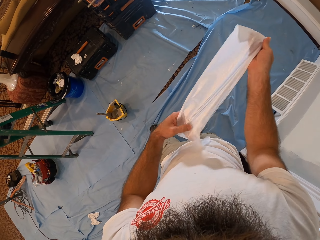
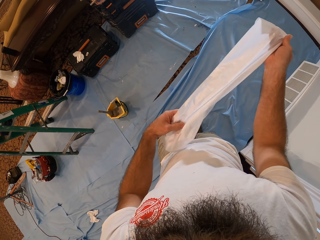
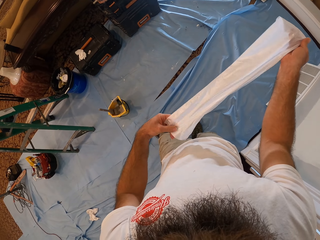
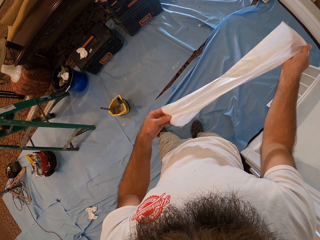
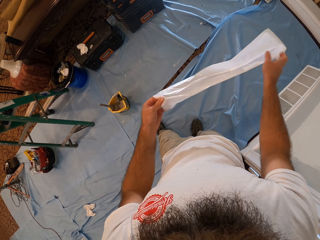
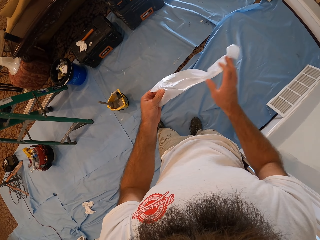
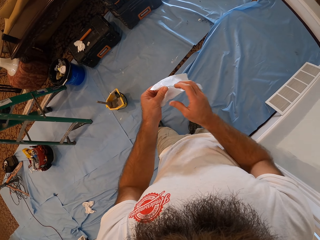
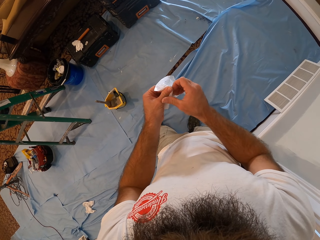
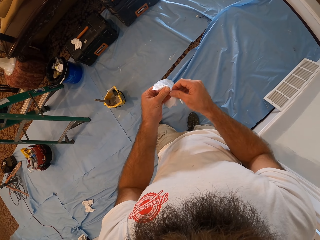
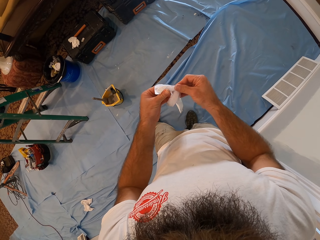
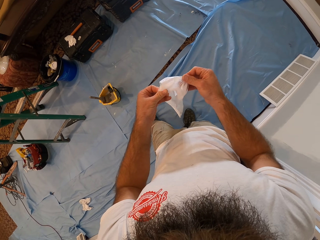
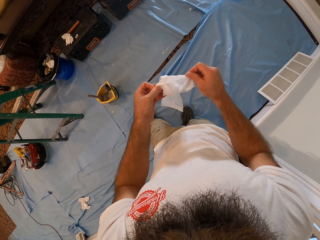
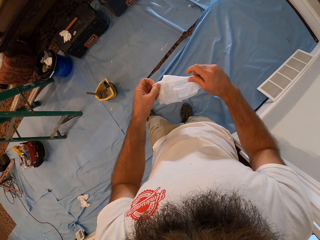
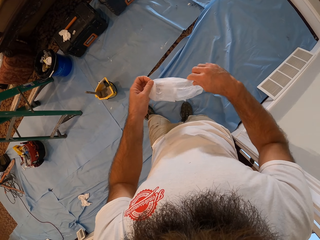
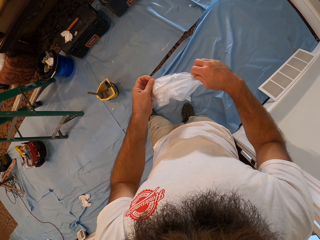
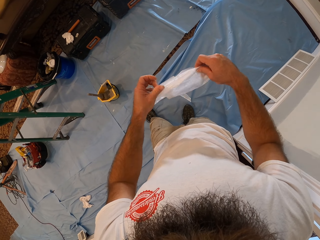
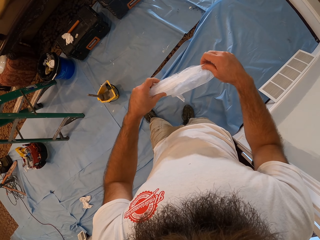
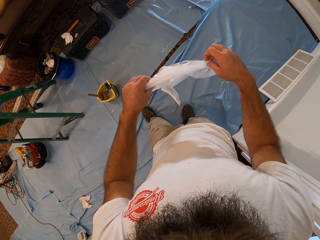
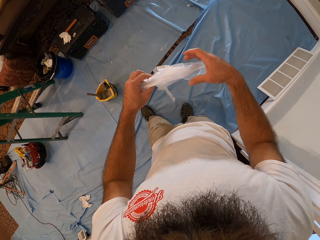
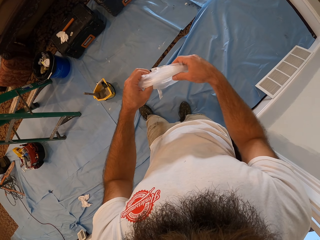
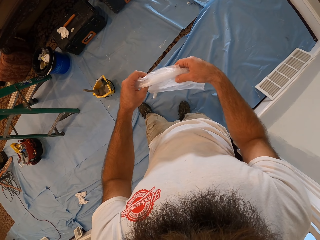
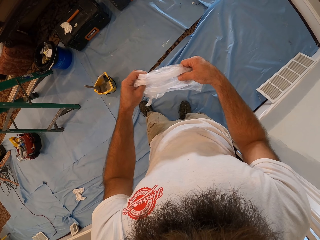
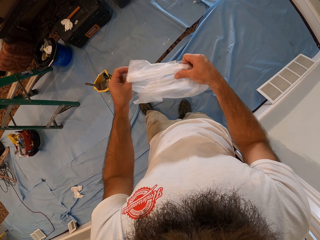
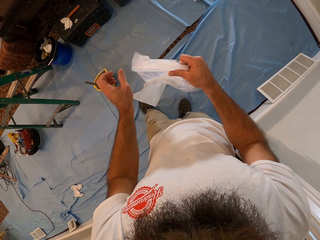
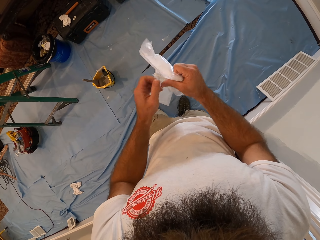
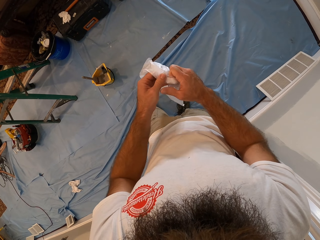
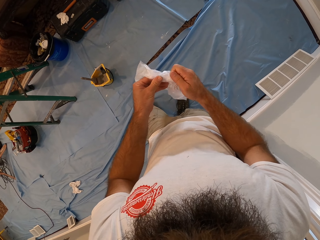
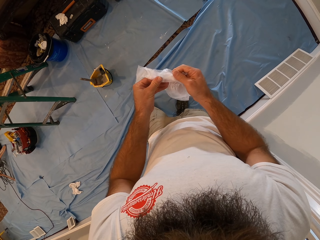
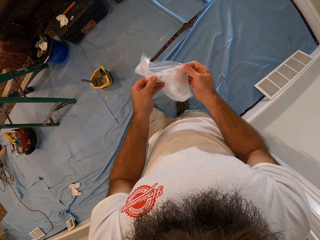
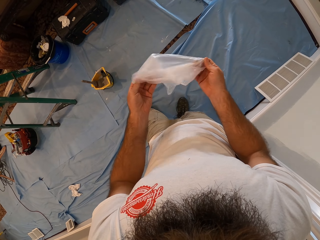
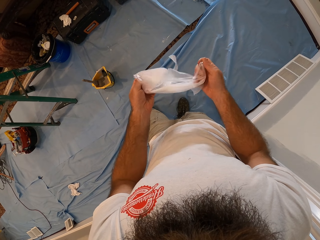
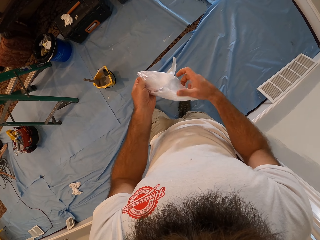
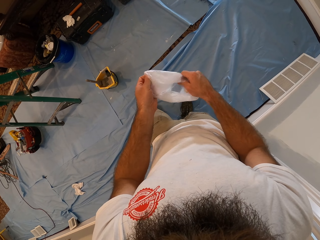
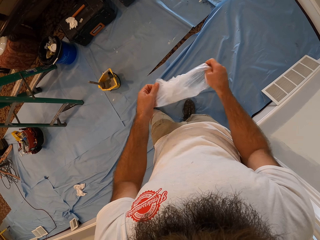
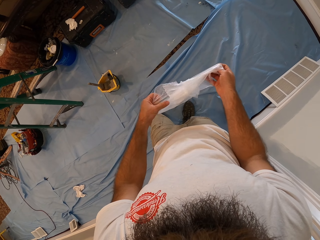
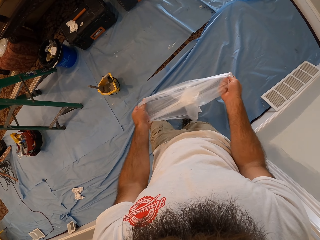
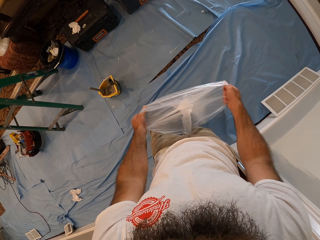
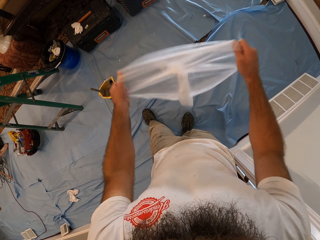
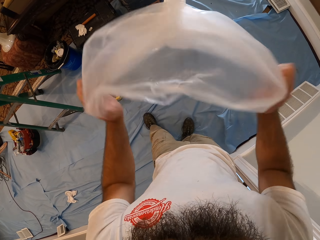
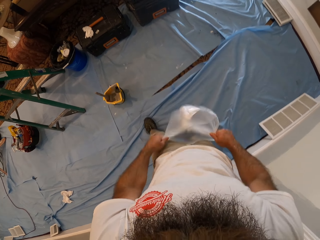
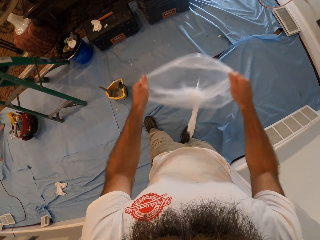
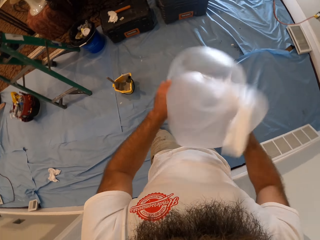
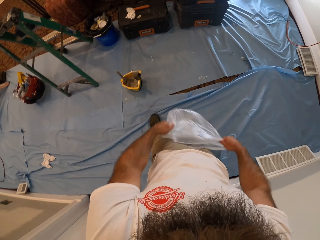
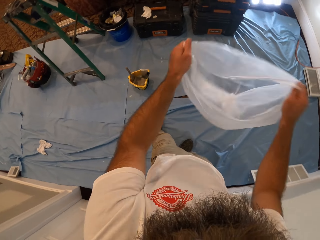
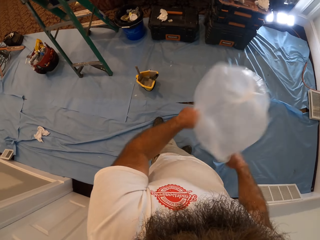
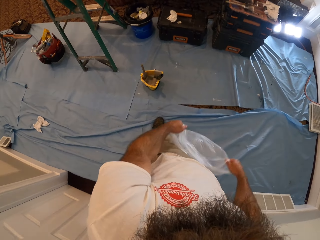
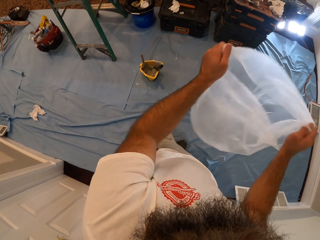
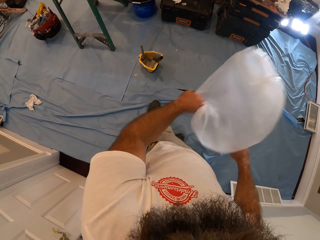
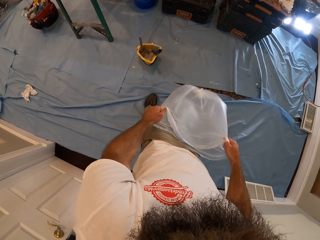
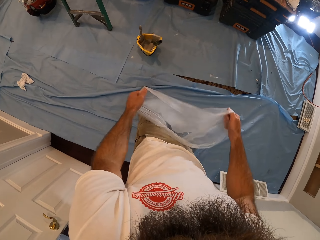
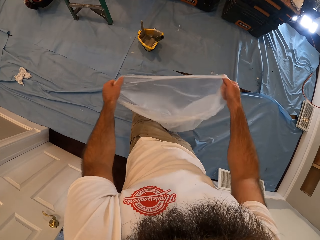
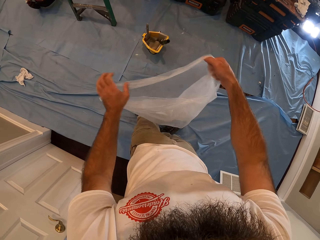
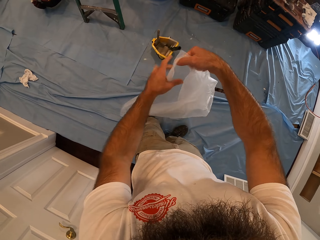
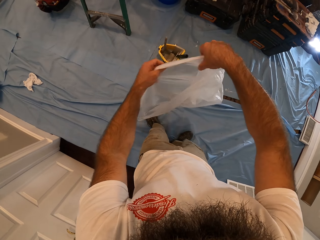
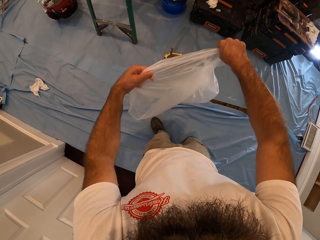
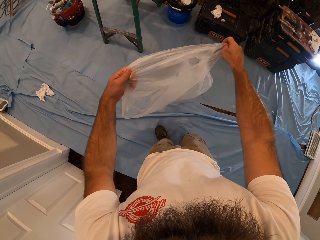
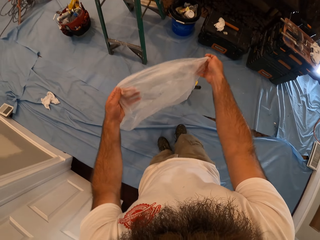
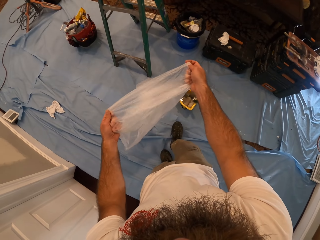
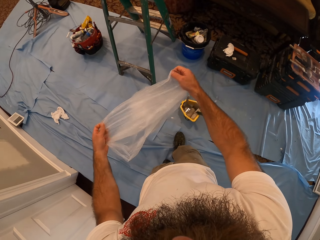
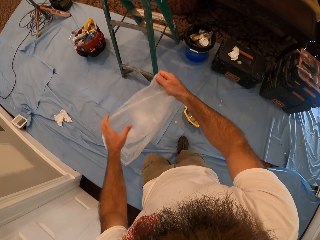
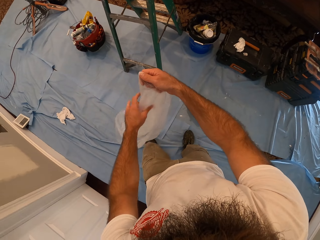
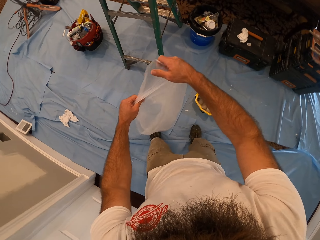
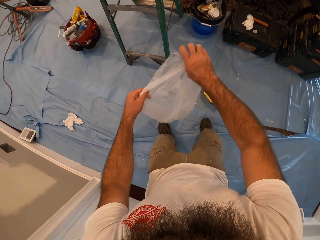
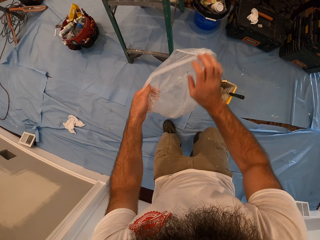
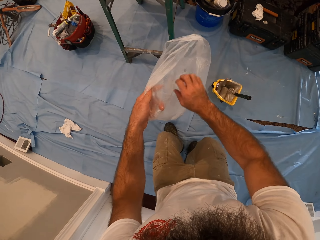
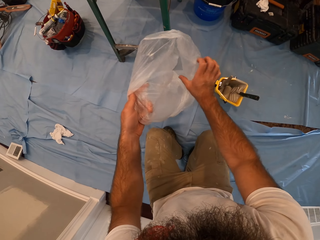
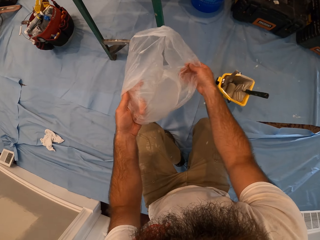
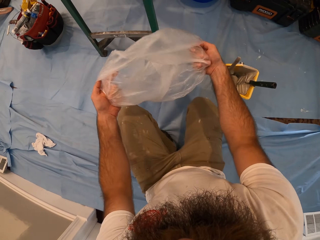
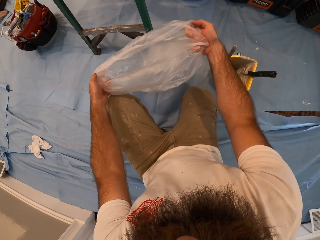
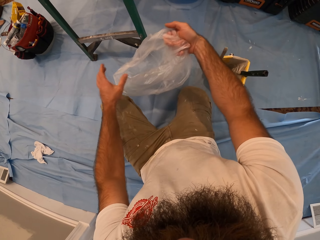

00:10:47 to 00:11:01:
The camera wearer opens the plastic roll bag. They move in the room.

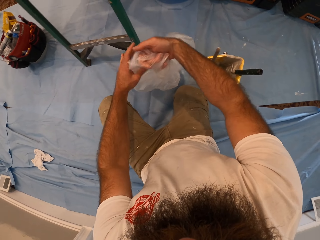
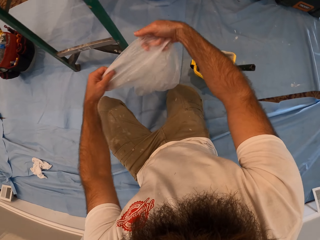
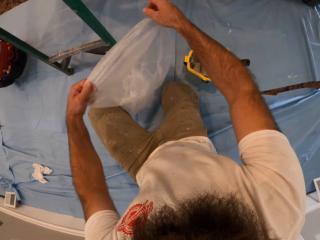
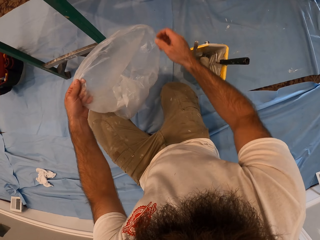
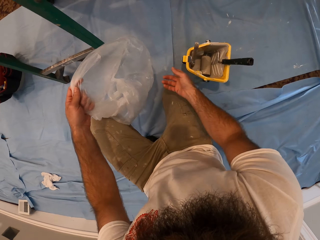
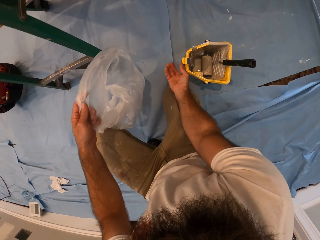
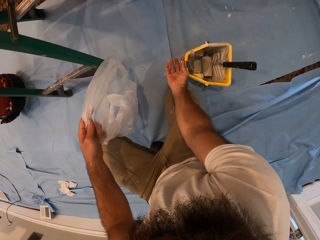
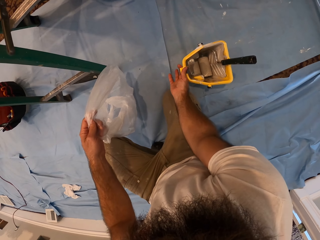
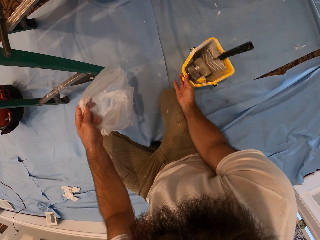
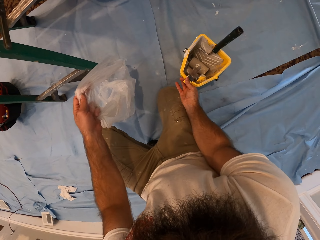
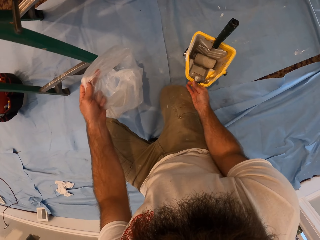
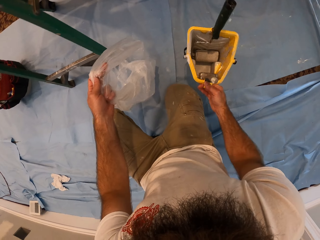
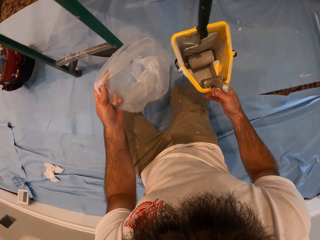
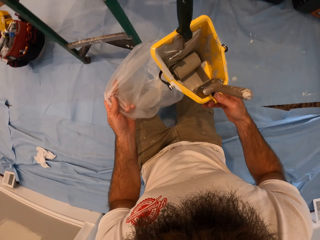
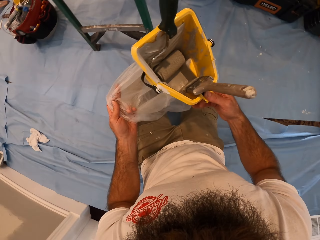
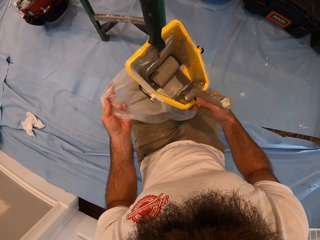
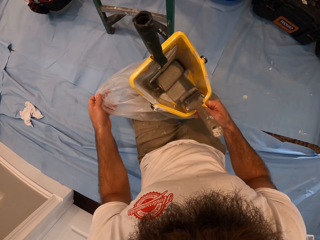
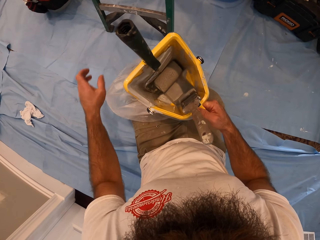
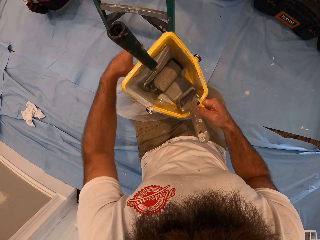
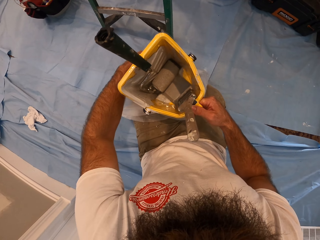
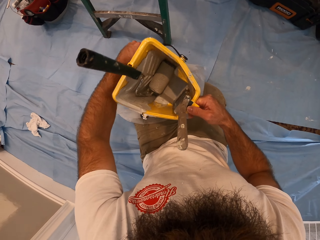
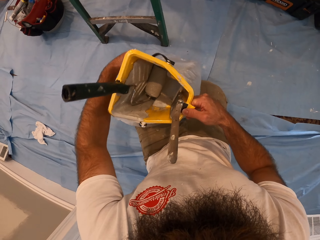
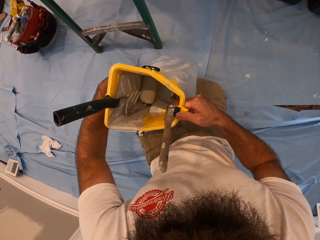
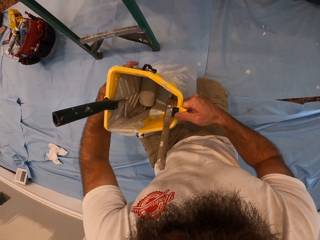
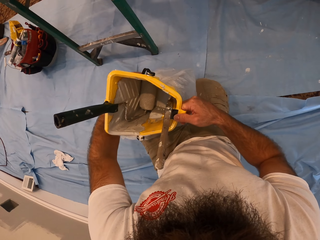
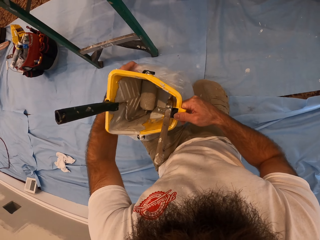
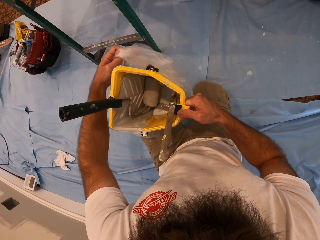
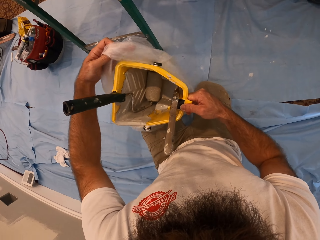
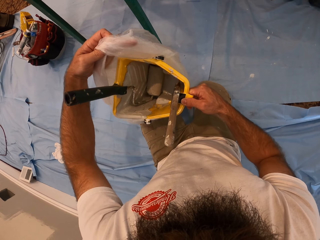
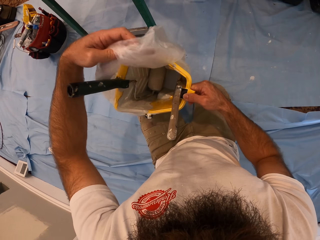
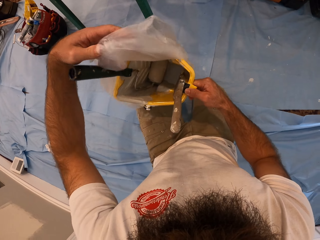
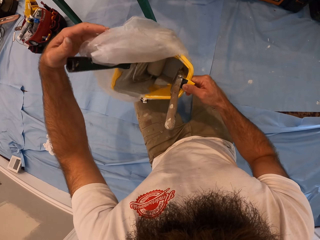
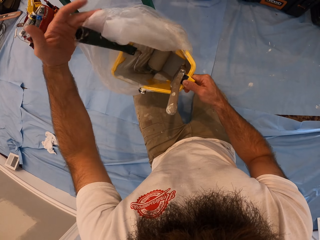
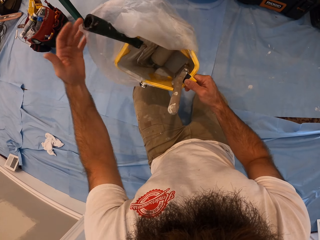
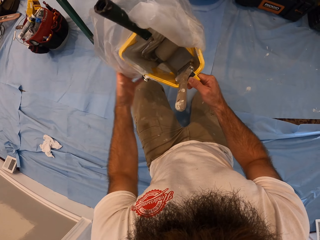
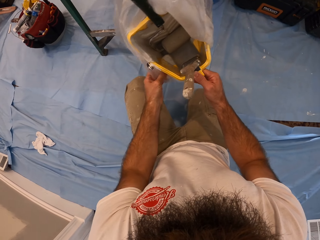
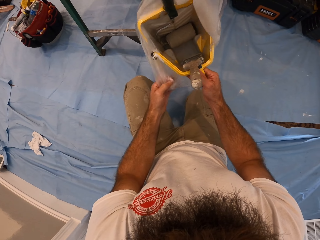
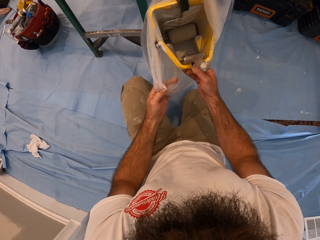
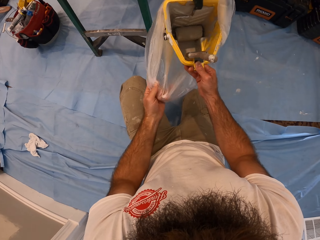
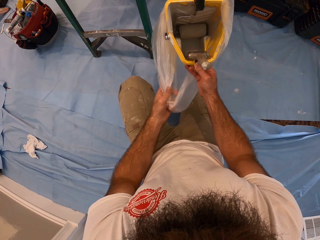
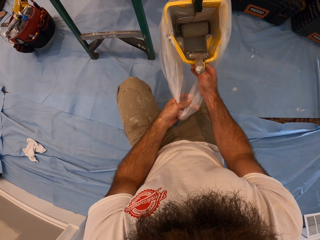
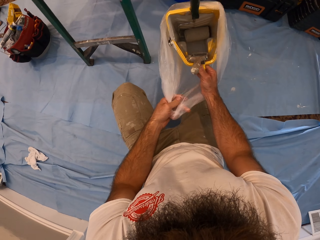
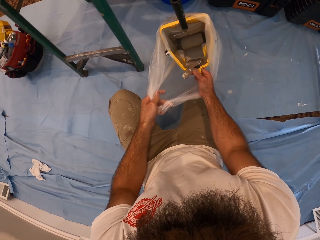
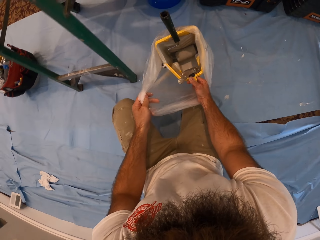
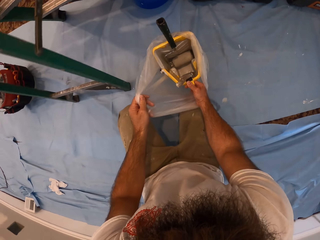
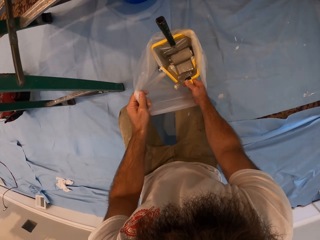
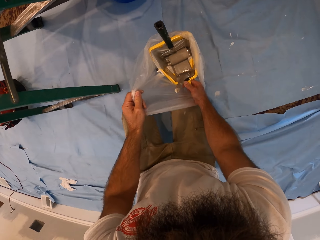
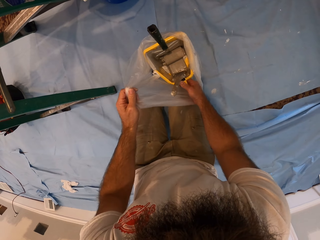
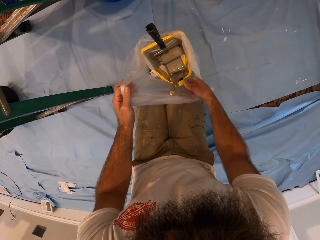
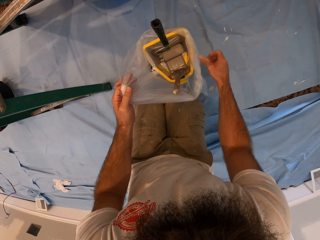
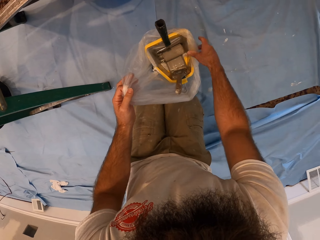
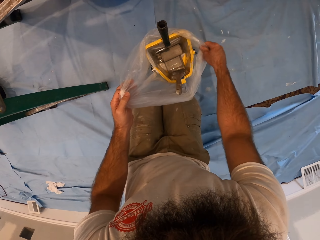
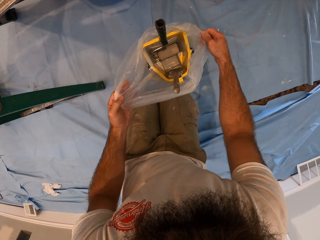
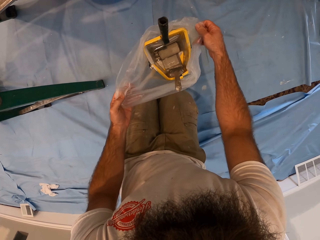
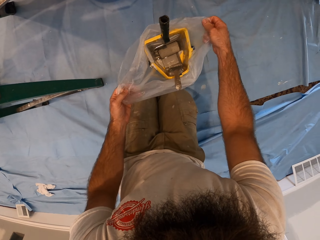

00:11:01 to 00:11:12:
The camera wearer picks the paint bucket or can from the floor with his right hand. He holds the paint can. He puts the paint bucket into the nylon pack with his right hand. He covers the bucket of paint with the nylon pack in his left hand. He drops the bucket of paint in his right hand on the floor. He covers the bucket of paint with the nylon pack in his hands.
